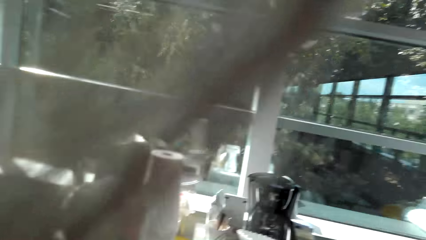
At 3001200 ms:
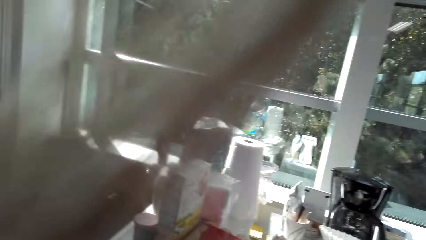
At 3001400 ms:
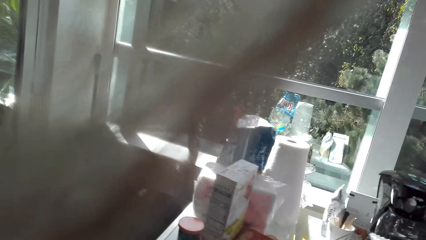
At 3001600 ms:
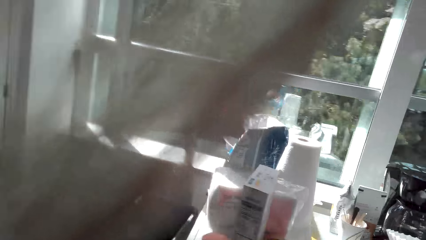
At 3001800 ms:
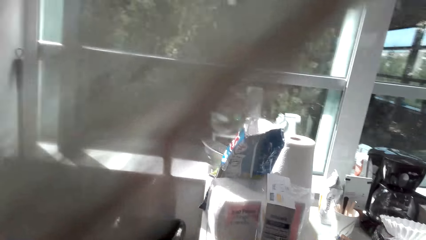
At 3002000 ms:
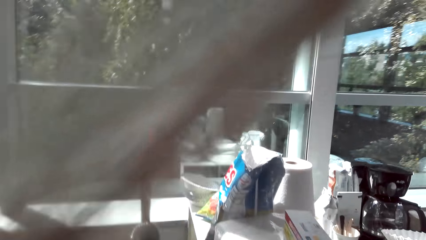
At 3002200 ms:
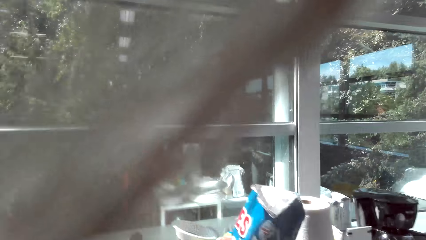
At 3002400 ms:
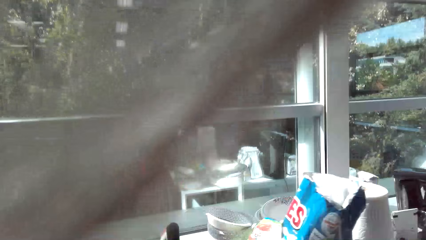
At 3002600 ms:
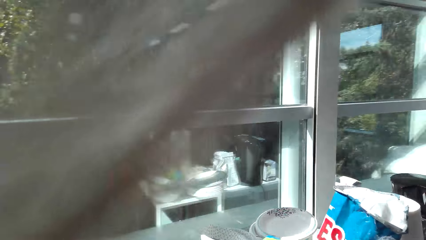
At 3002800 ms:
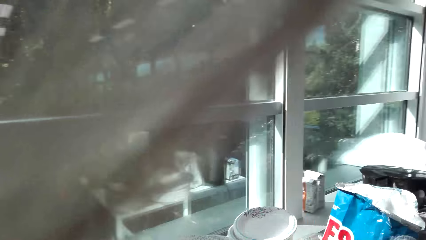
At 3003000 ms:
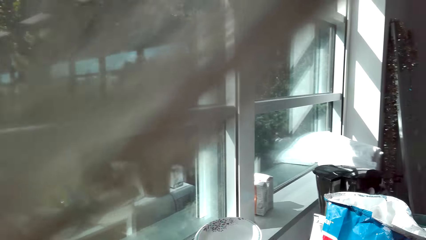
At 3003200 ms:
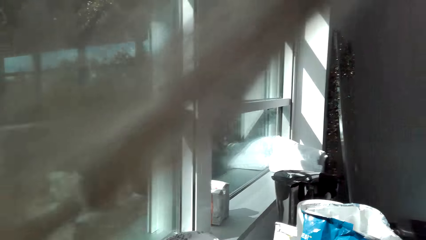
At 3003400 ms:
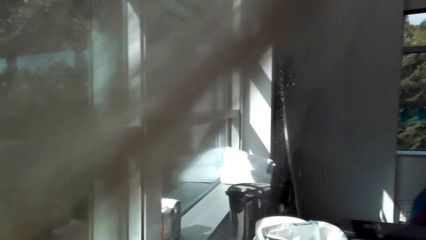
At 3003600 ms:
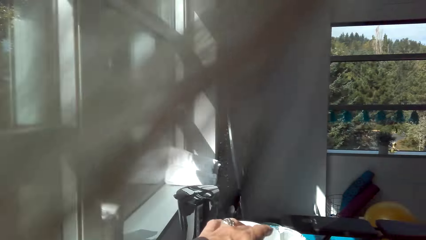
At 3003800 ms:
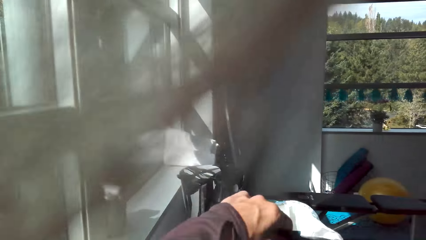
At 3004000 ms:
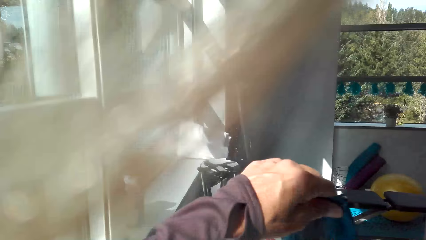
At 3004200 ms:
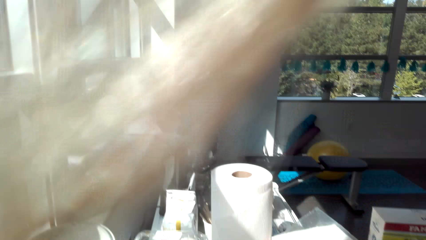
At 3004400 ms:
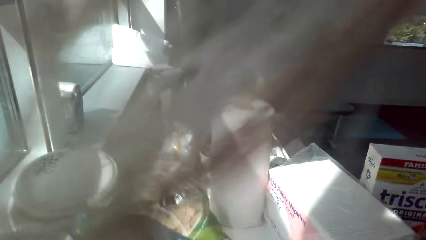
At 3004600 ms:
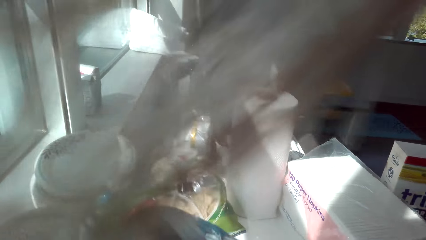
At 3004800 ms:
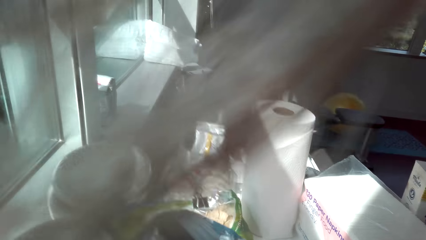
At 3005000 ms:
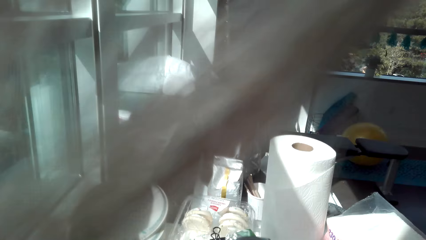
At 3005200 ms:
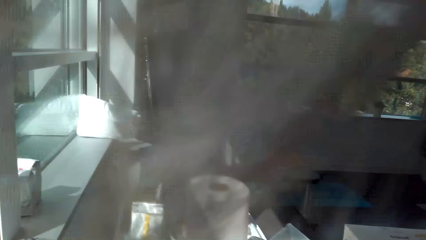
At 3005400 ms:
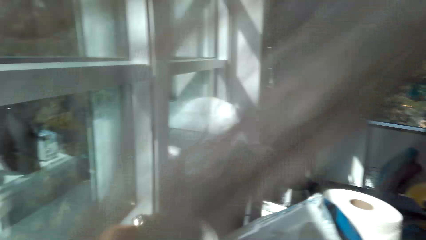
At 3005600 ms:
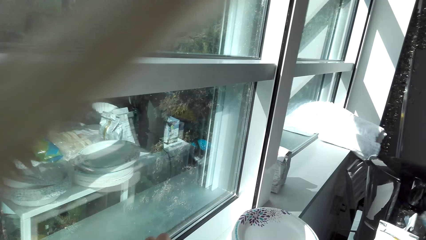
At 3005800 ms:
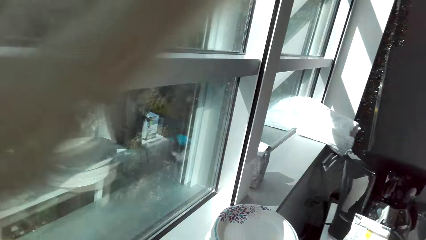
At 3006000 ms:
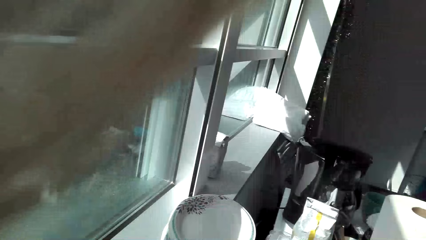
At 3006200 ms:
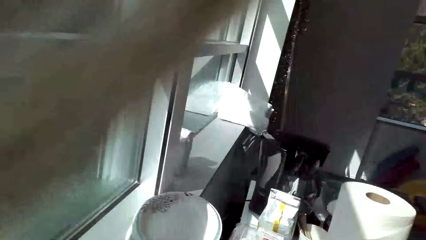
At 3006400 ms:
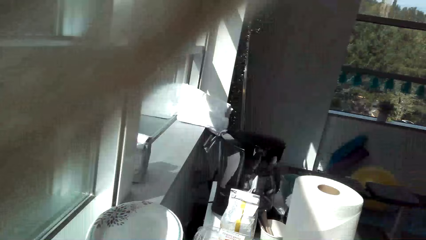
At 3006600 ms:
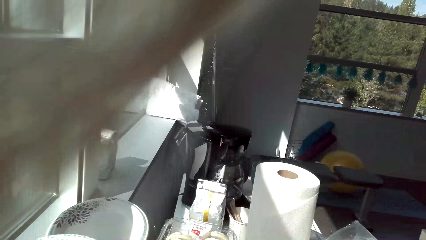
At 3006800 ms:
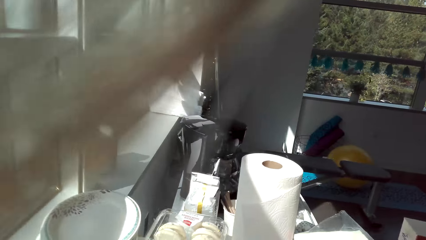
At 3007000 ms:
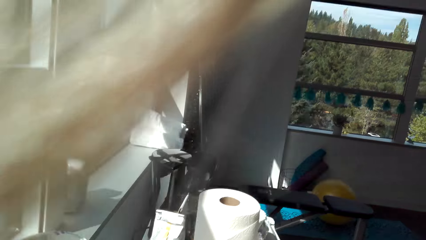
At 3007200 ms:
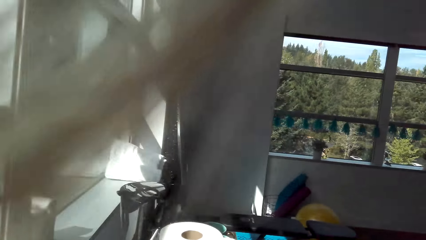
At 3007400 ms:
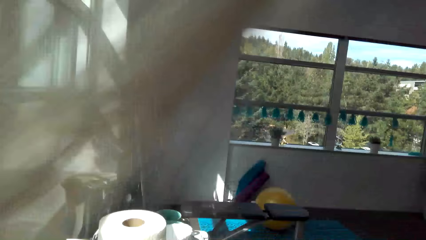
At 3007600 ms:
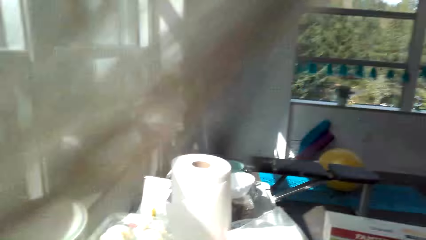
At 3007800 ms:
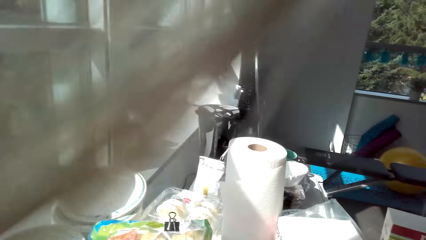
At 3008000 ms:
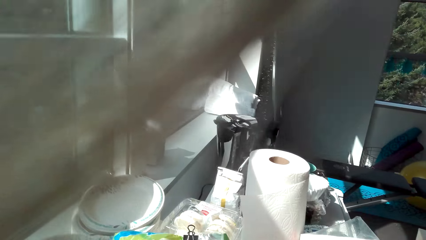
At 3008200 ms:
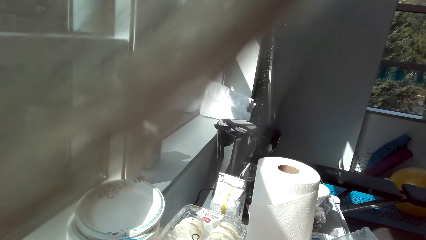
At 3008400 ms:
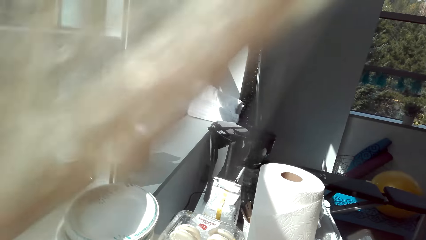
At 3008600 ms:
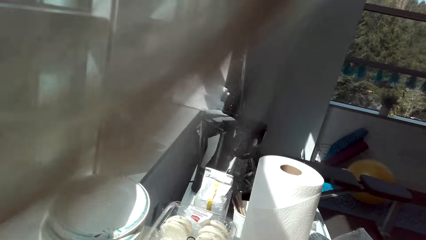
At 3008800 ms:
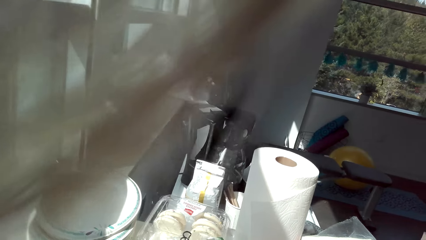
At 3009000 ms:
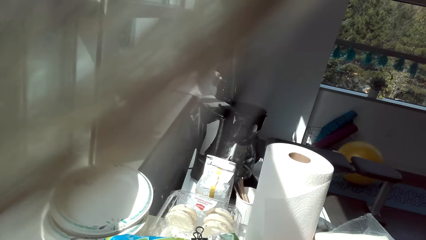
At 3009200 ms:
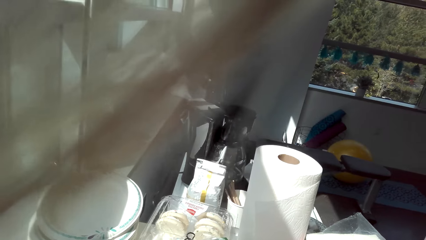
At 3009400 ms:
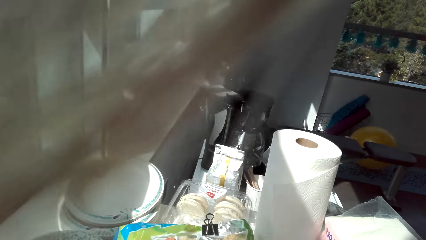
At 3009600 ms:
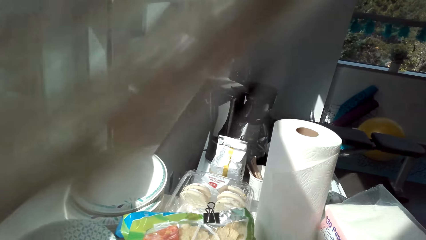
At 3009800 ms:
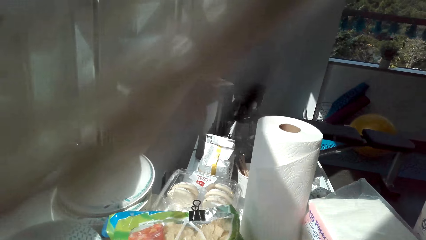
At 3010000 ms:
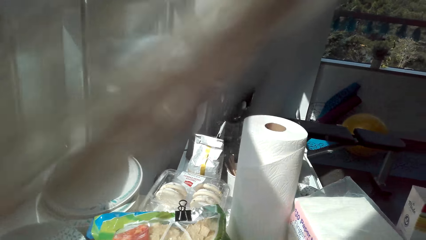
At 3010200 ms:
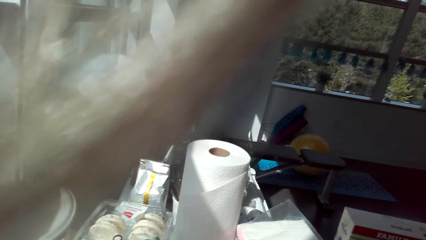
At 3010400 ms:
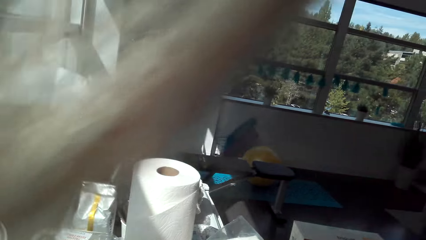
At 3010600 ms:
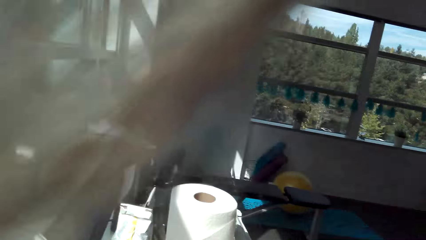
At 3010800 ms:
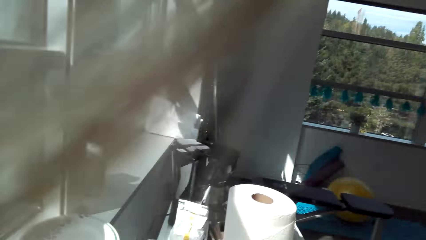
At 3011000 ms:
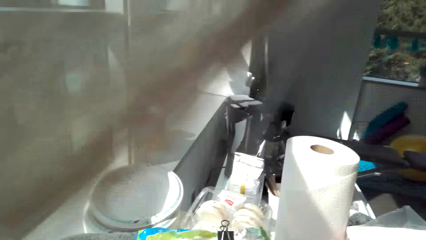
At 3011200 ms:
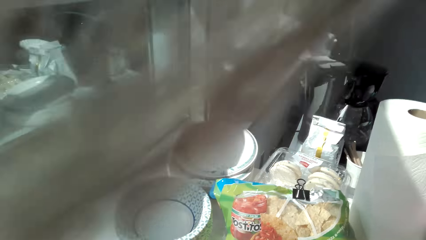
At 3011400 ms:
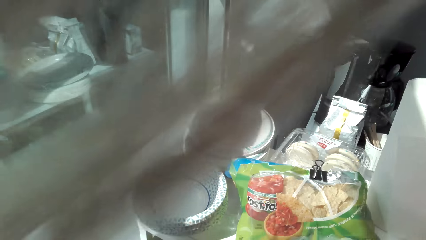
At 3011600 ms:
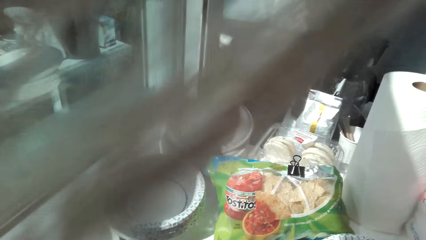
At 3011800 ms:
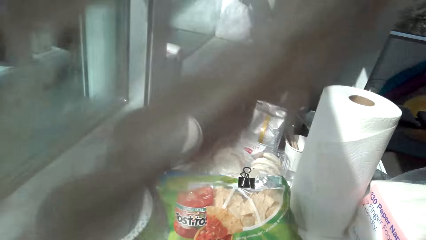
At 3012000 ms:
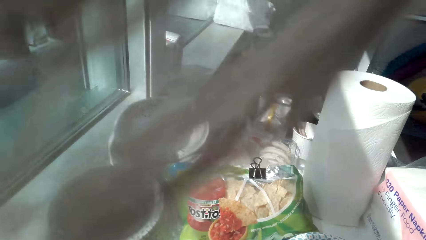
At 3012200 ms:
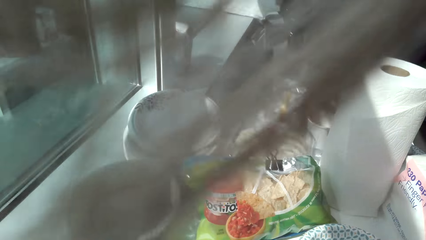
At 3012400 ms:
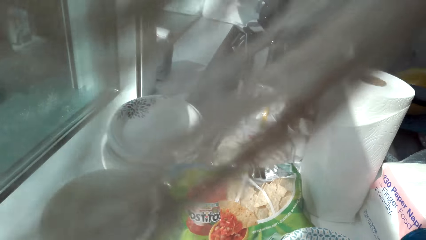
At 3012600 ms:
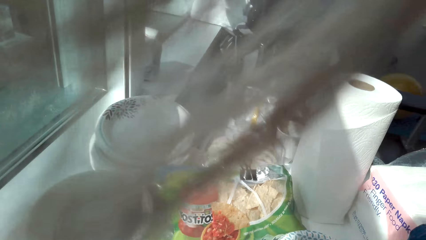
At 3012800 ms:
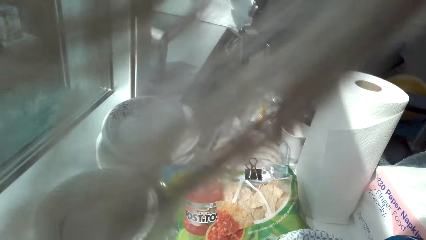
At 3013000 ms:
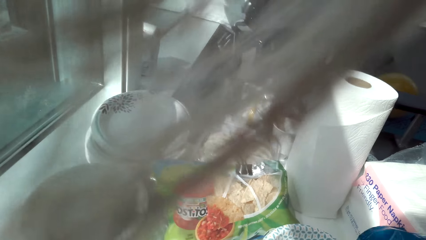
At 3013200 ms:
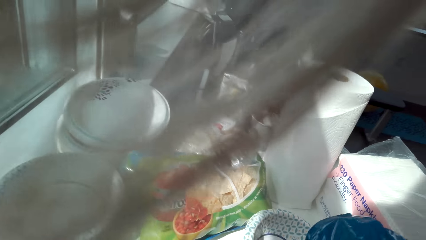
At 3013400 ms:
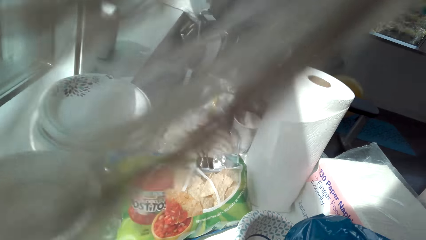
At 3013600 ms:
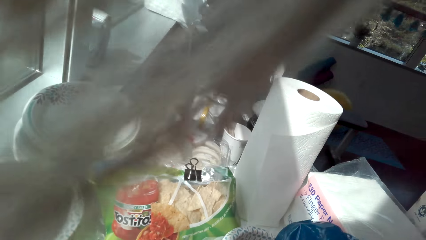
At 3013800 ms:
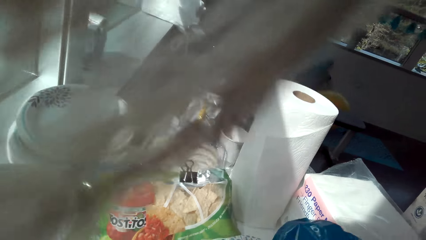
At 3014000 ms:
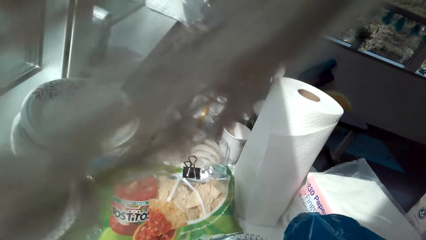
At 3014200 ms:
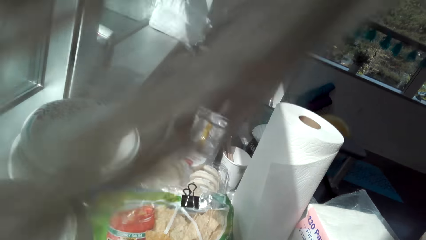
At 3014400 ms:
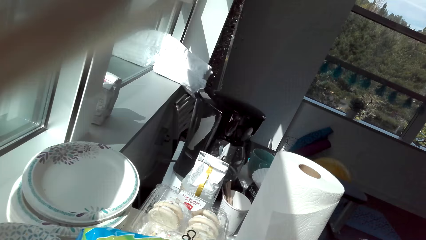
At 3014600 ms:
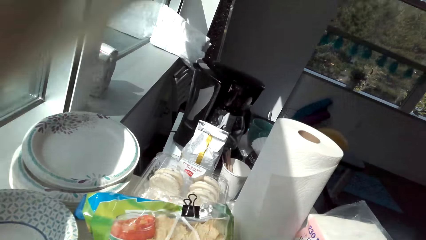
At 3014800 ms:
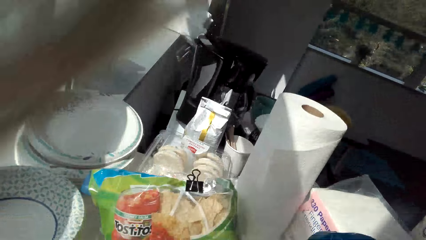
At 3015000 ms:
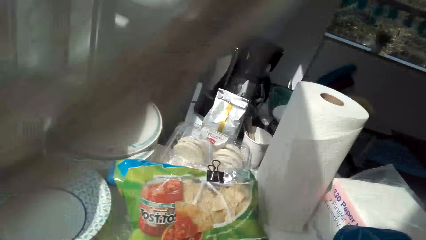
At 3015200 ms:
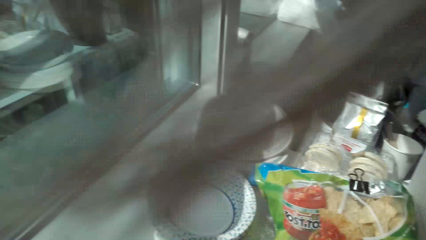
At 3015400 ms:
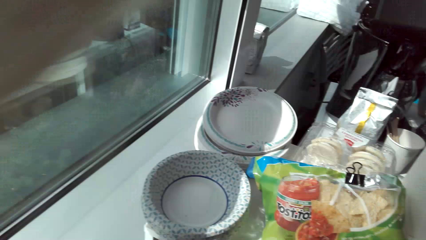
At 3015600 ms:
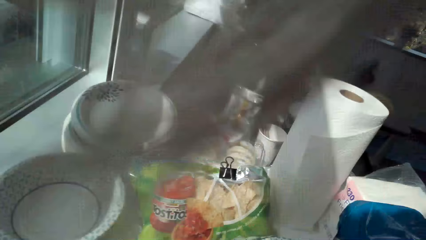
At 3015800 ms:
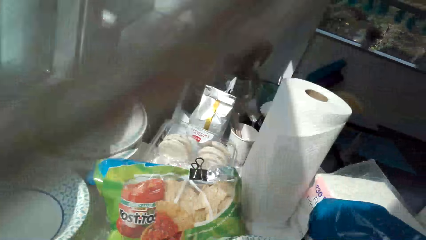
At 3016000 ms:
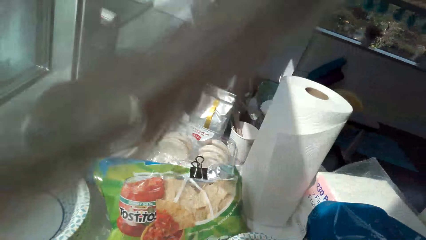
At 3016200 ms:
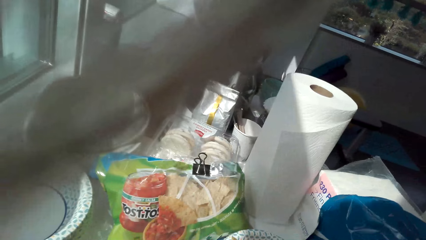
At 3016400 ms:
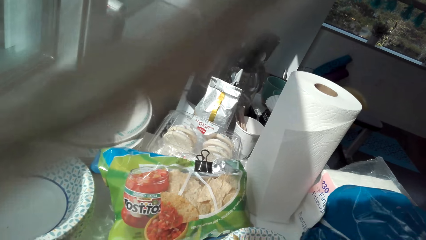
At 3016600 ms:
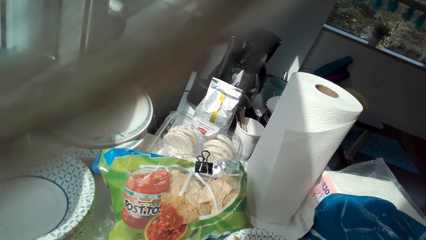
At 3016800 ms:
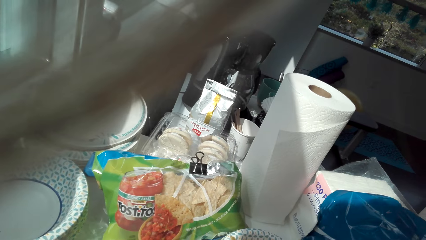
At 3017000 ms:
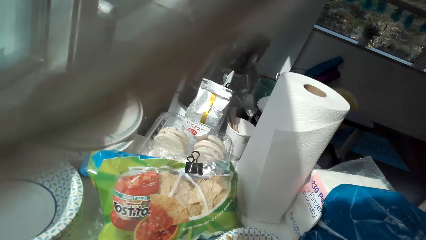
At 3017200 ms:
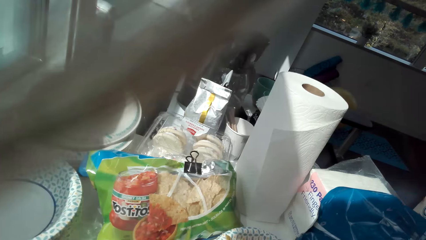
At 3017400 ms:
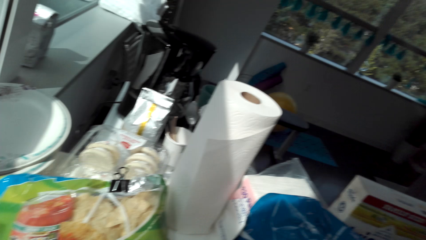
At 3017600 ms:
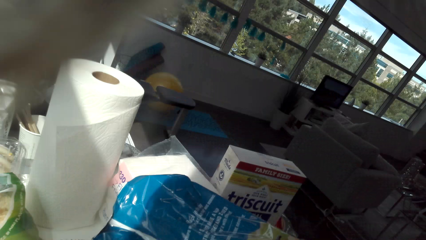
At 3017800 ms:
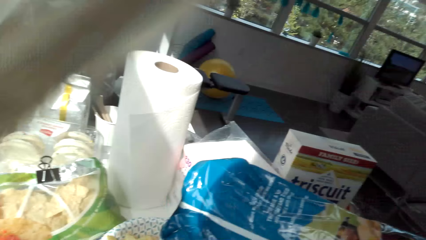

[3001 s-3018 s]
The camera wearer picks a packet of snack or paper from the counter. They look around. They move a plate. They look around. They move a hand in the paper.
